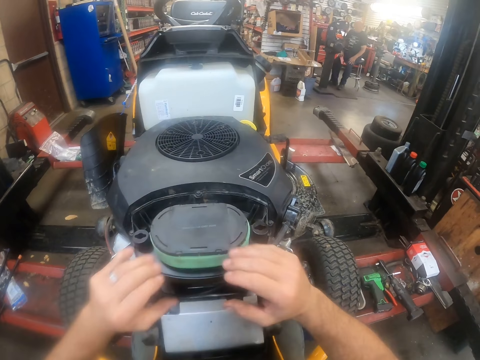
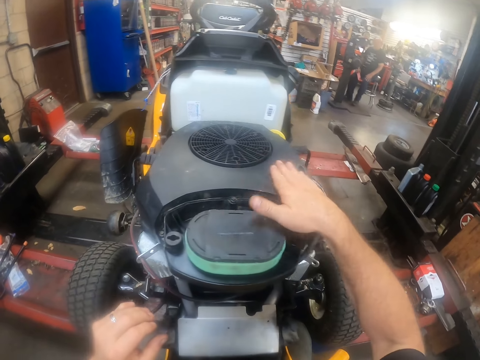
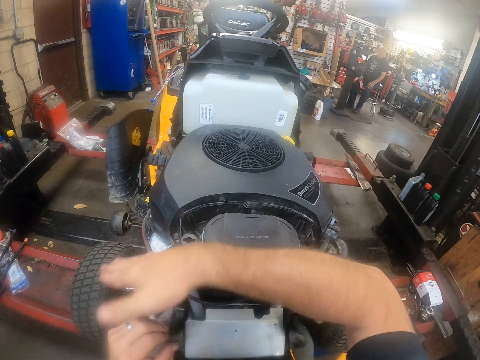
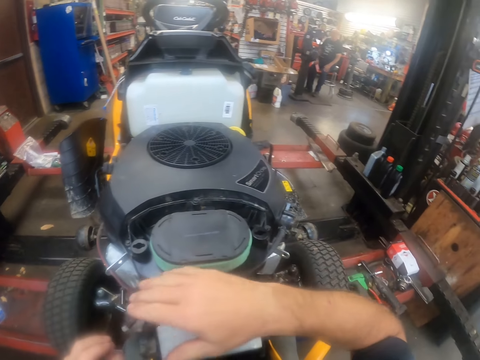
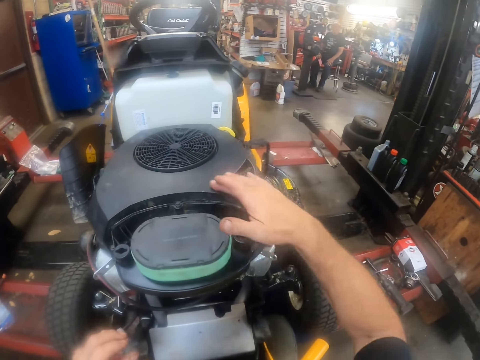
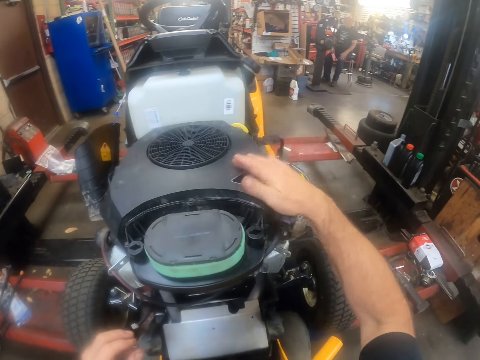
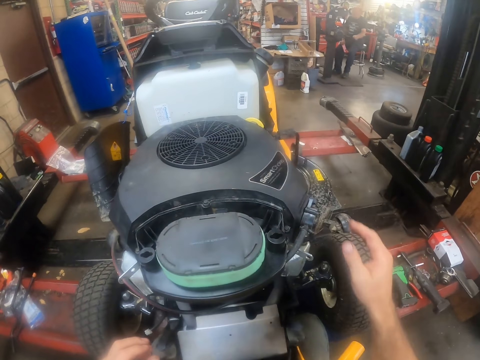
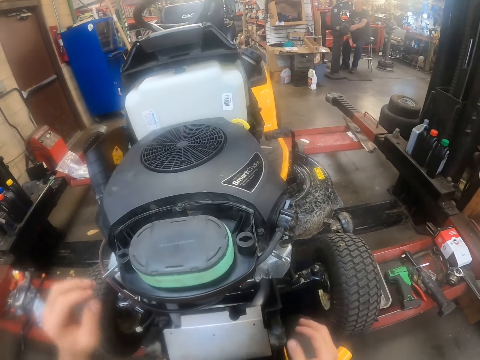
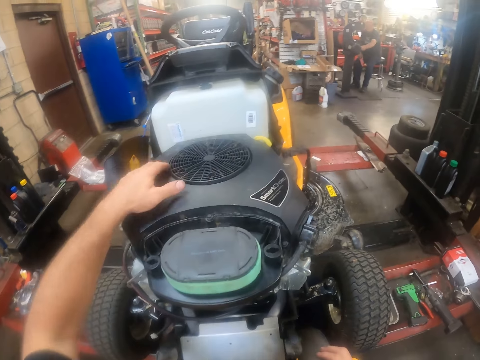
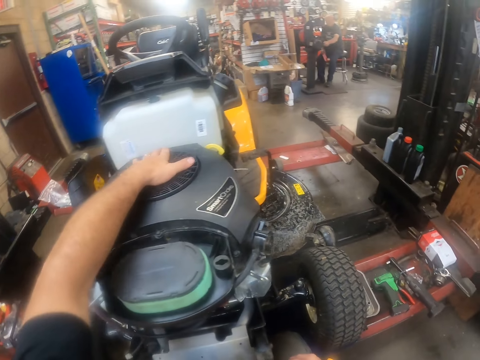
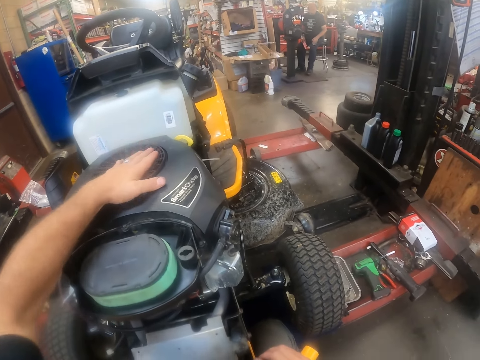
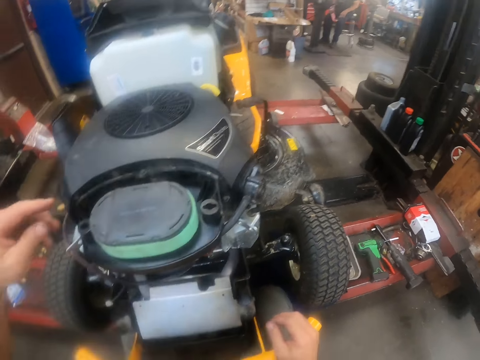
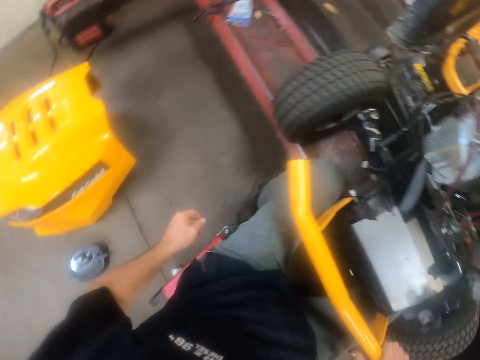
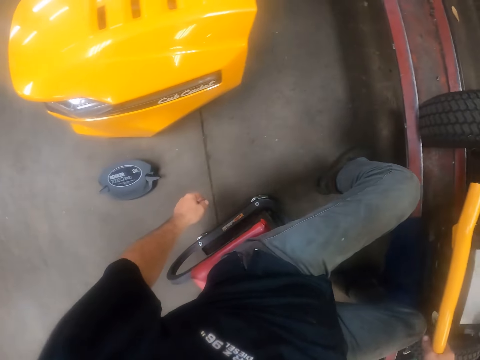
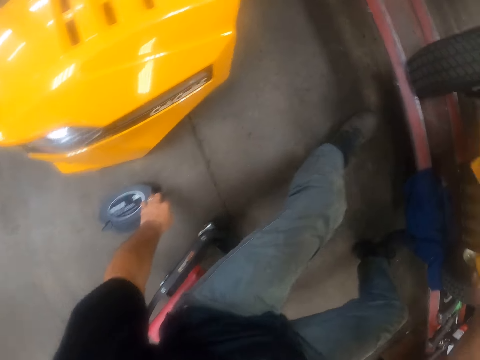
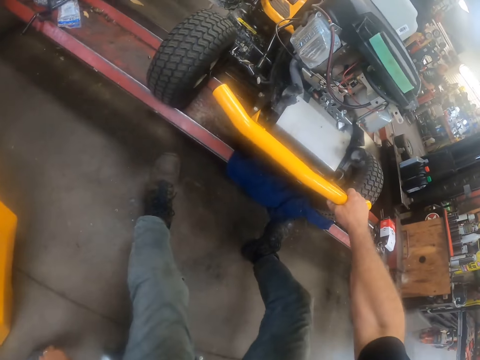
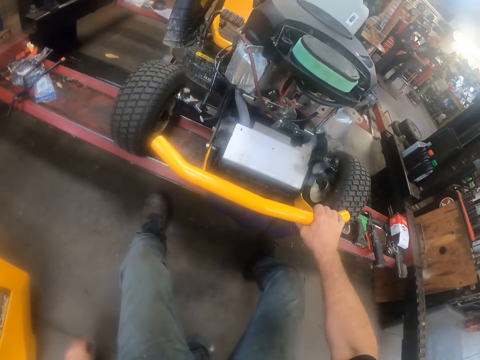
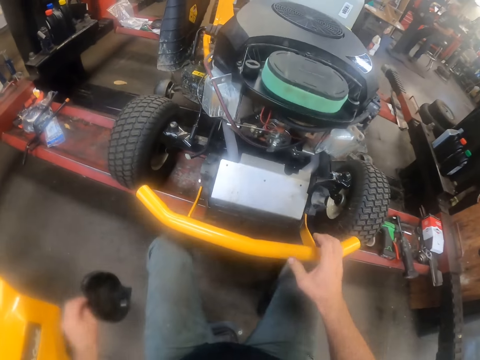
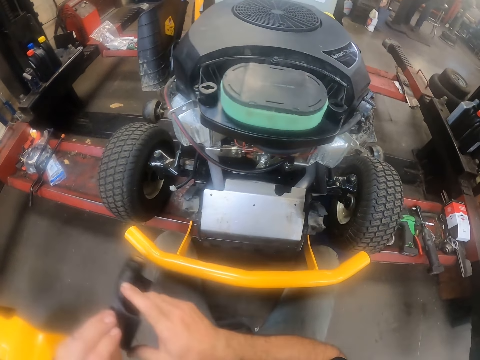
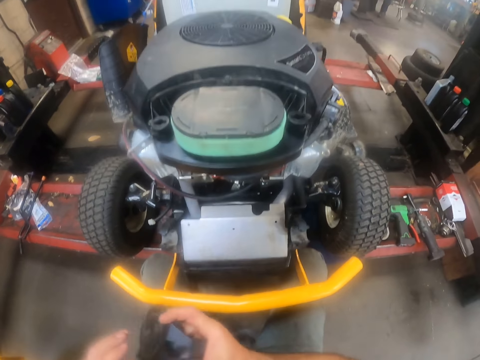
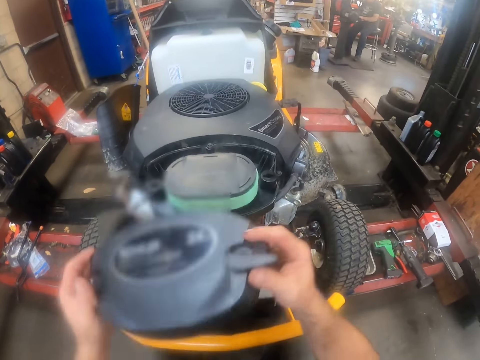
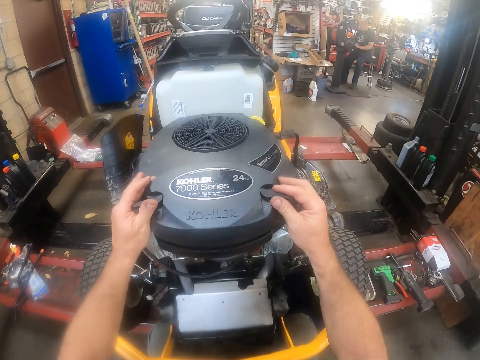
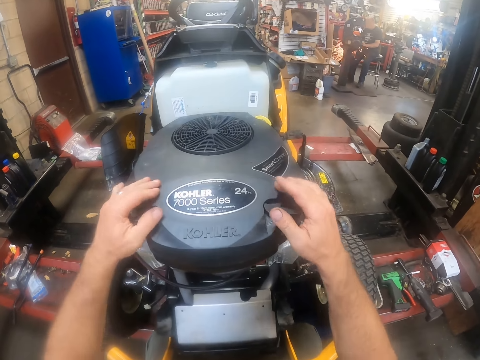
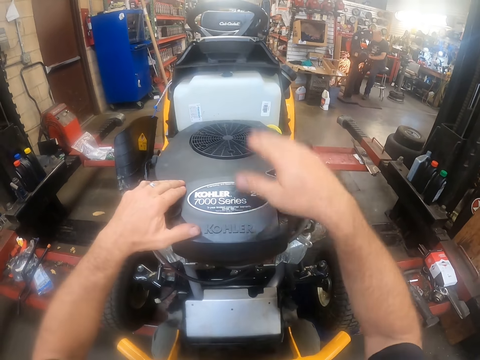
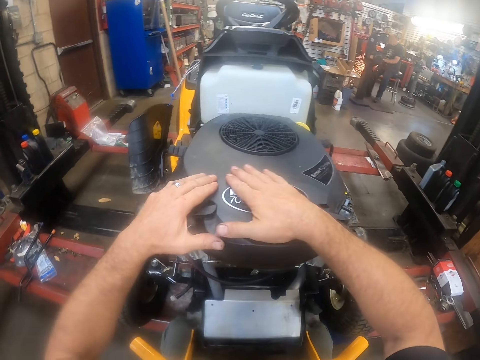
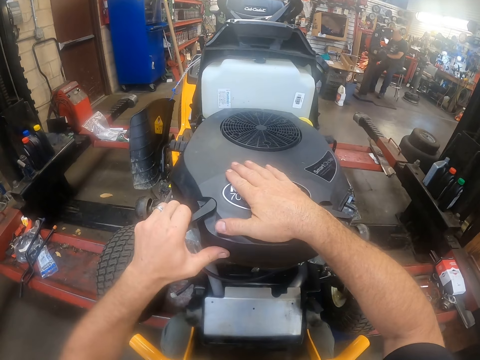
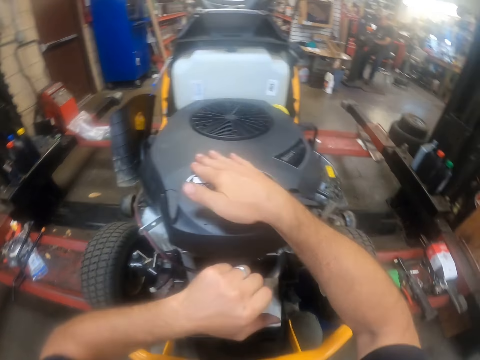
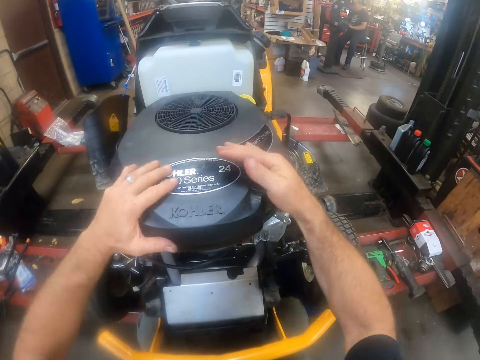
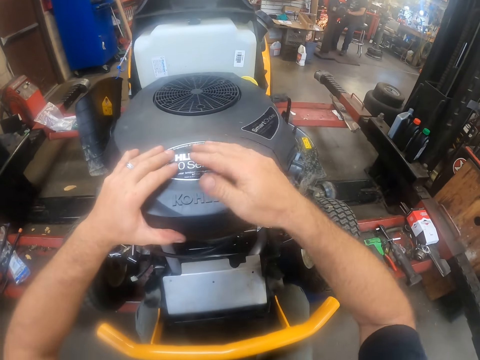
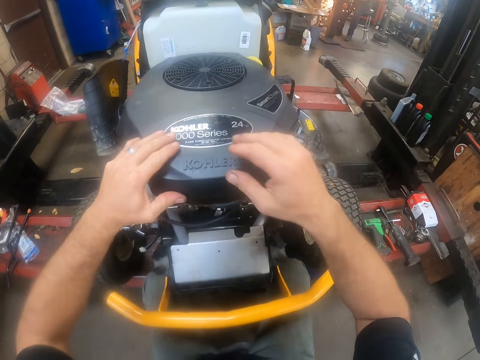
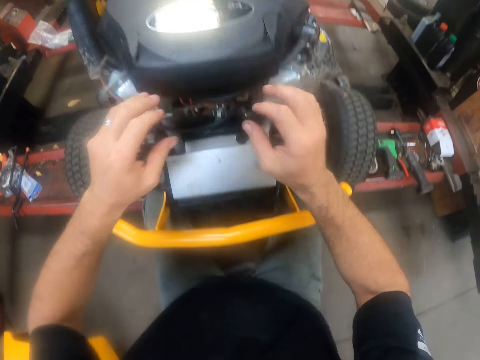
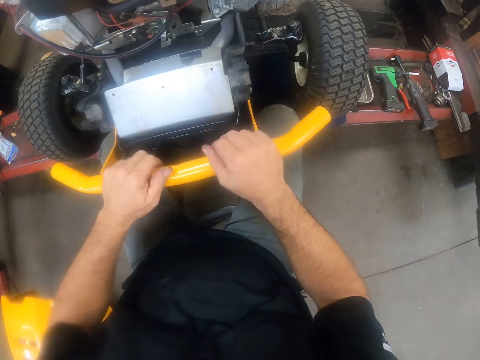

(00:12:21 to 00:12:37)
The camera wearer wipes the engine. He picks up the carburettor cover or kohler 7000 series on the floor with his left hand. He fits the carburettor cover into the carburettor deck cover on the engine with his hands. He locks the carburettor cover with his hands. He adjusts the kohler 7000 series.

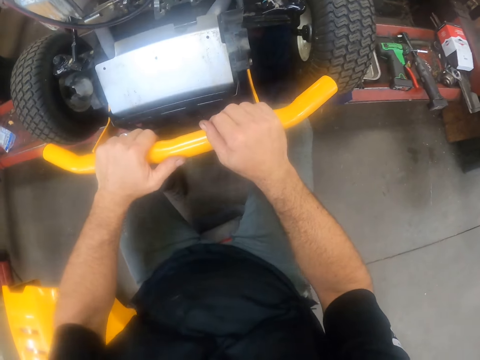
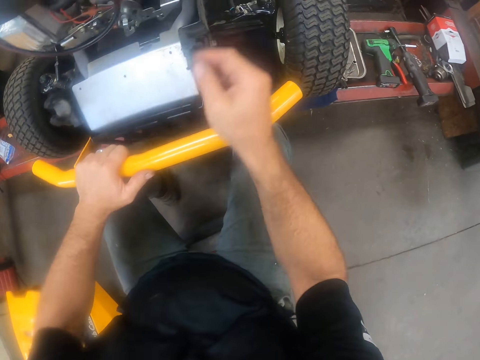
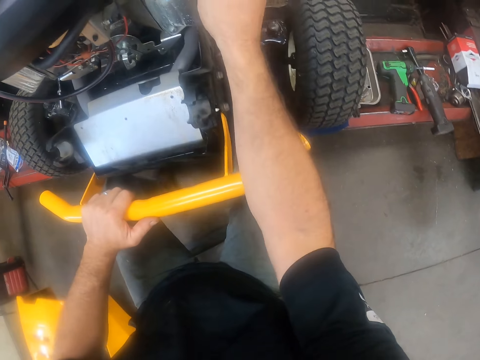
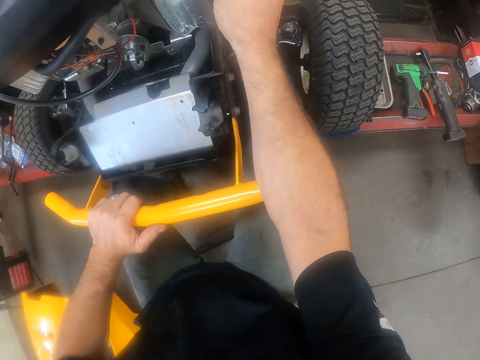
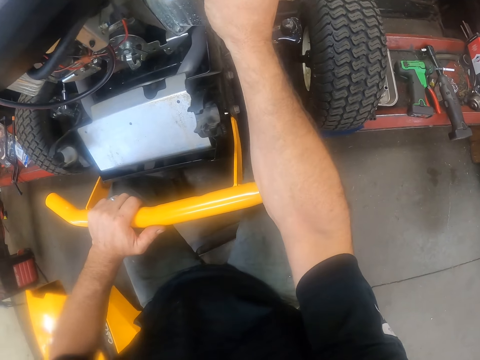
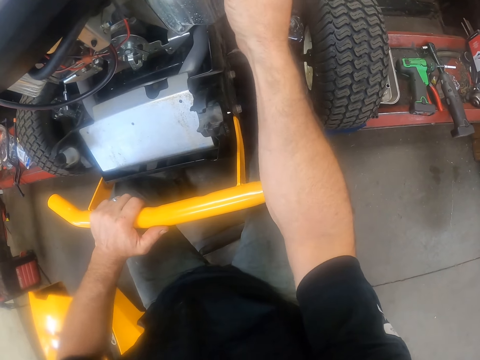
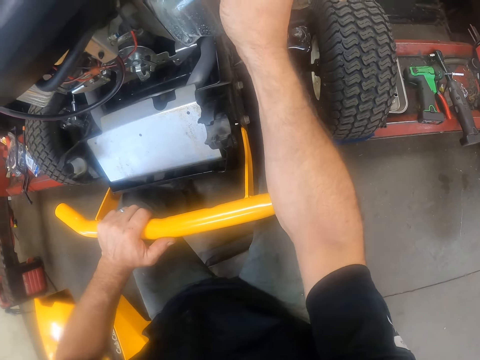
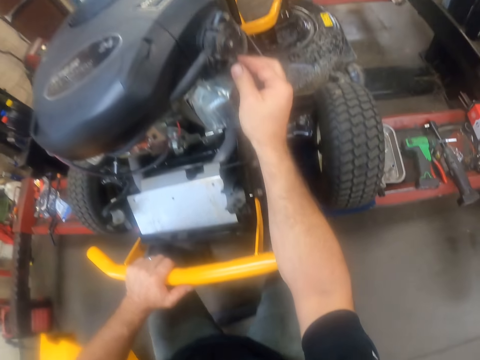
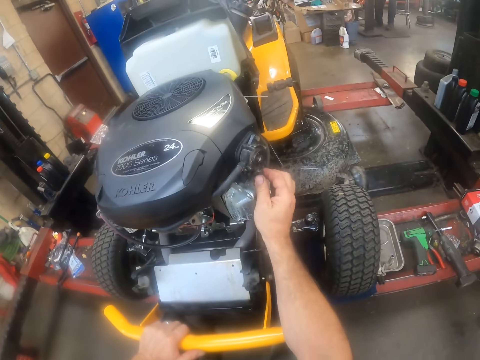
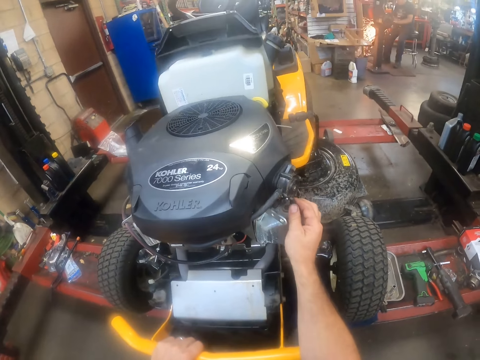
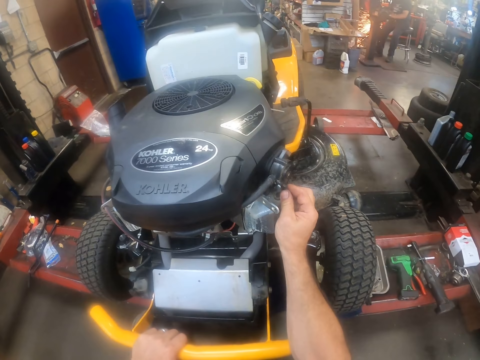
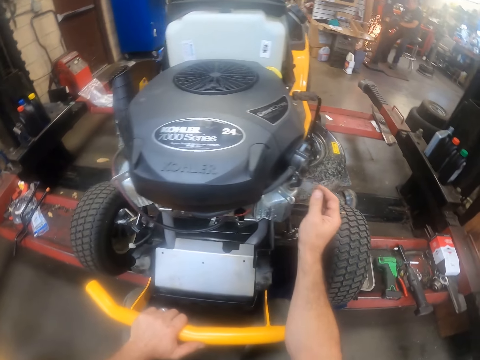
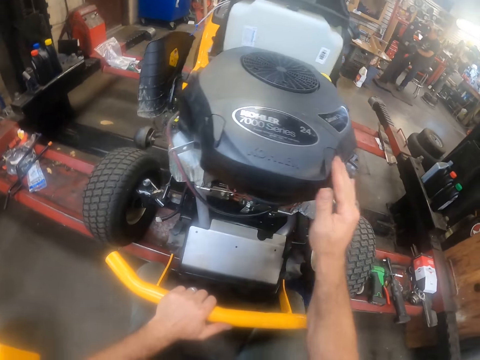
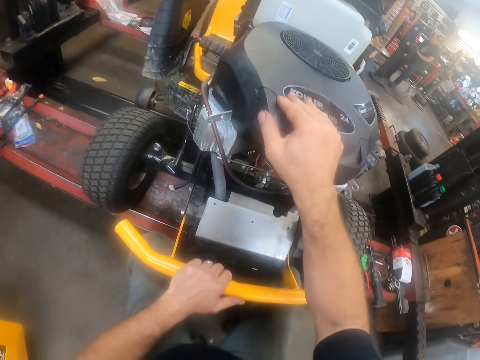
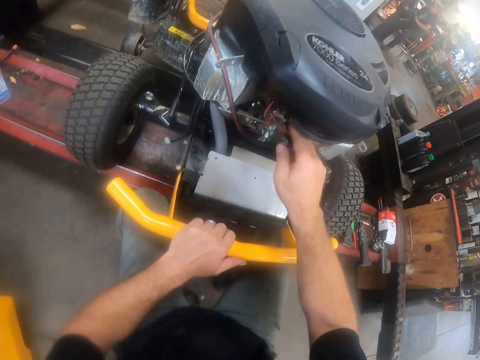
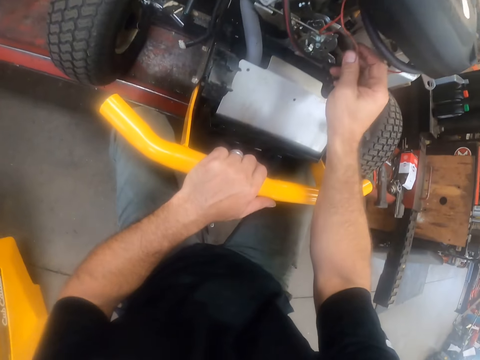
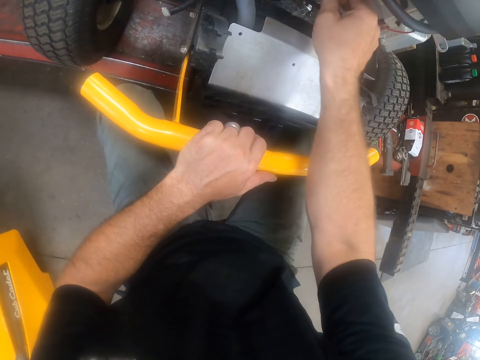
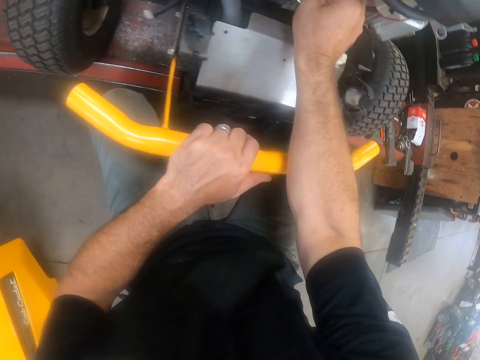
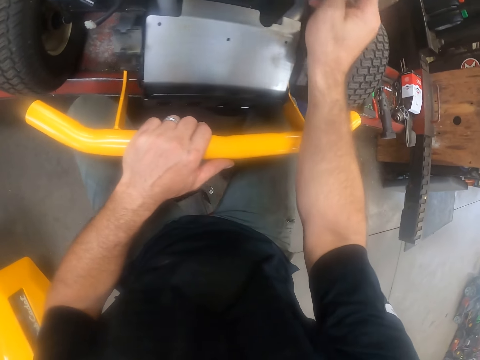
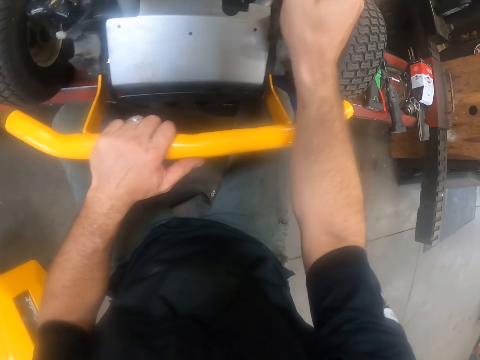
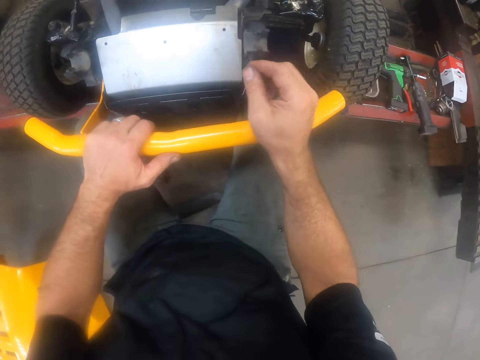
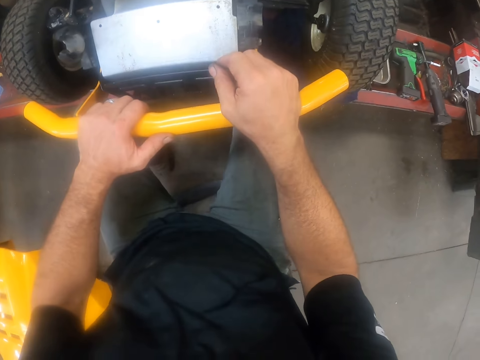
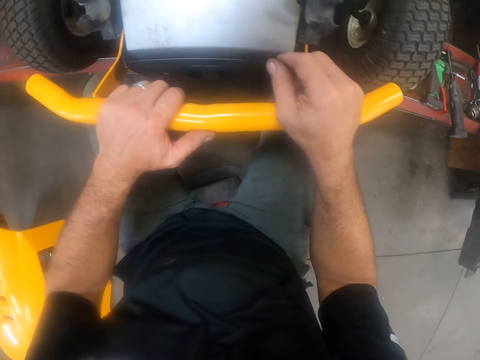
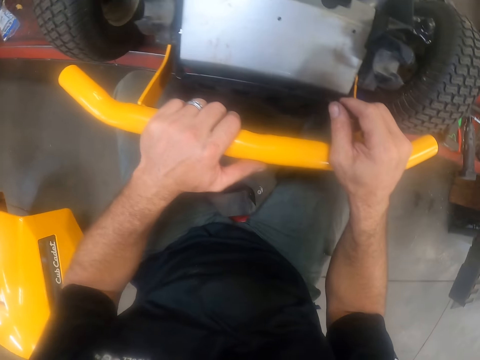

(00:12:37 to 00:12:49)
The camera wearer adjusts the carburettor fuel hose pipe with his right hand. He holds the cub cadet. He adjusts the kohler 7000 series. He adjusts the wires.
